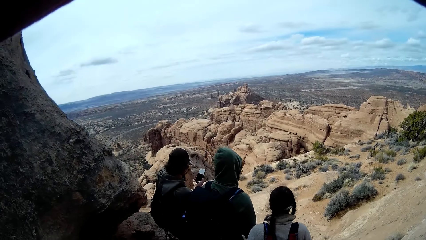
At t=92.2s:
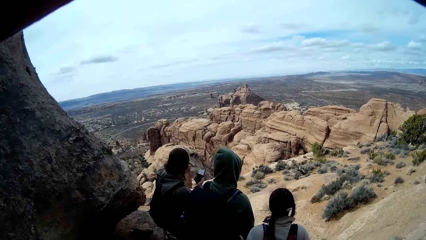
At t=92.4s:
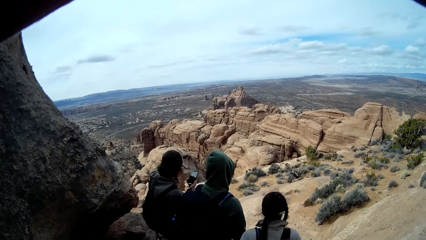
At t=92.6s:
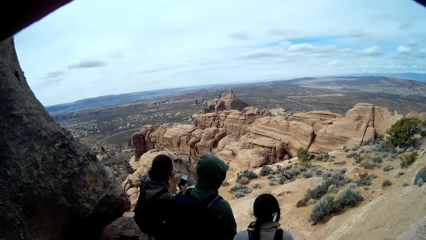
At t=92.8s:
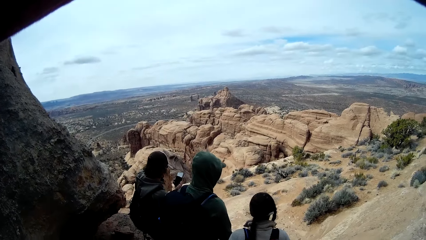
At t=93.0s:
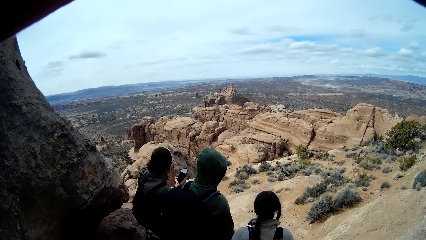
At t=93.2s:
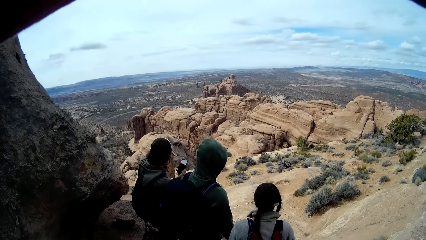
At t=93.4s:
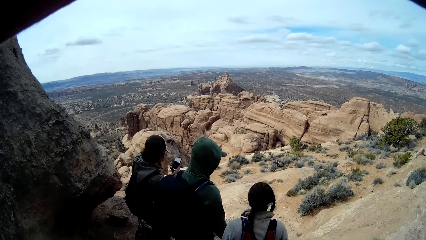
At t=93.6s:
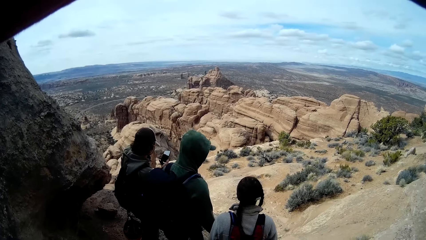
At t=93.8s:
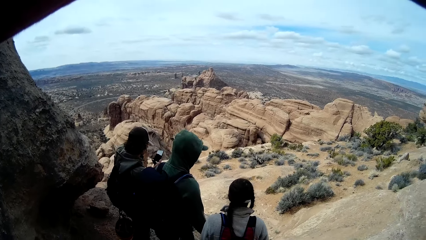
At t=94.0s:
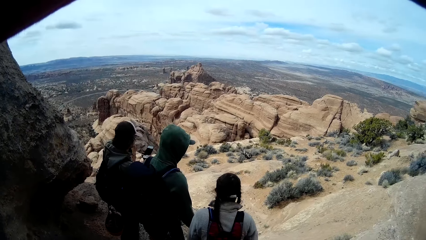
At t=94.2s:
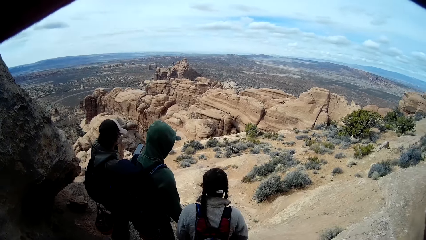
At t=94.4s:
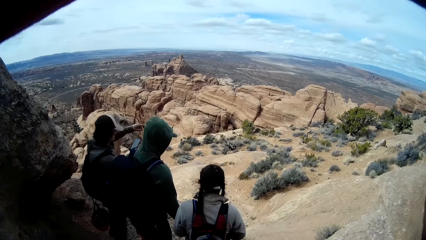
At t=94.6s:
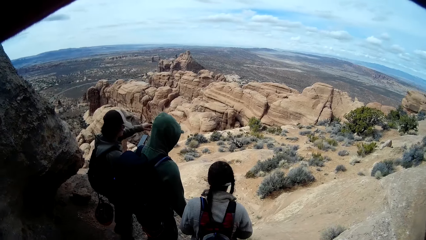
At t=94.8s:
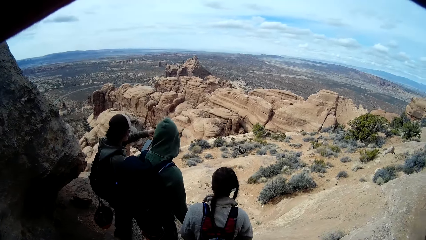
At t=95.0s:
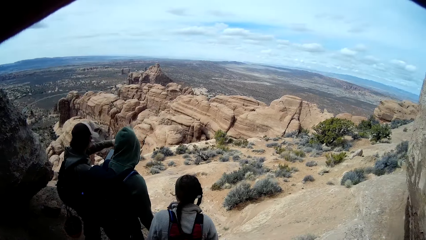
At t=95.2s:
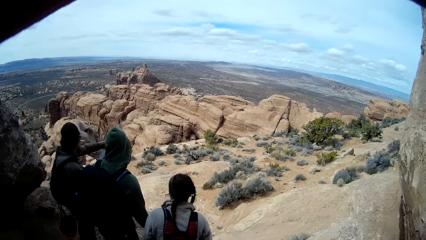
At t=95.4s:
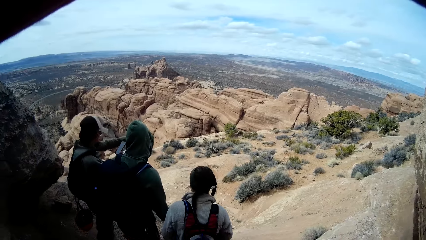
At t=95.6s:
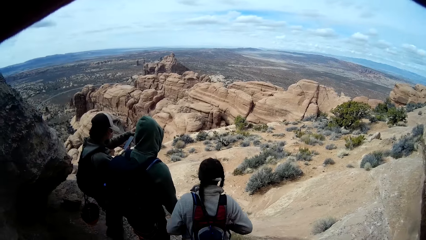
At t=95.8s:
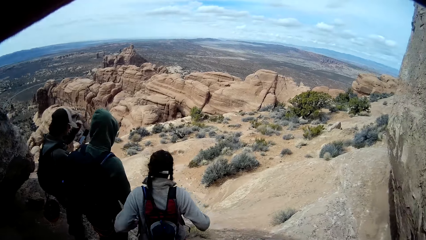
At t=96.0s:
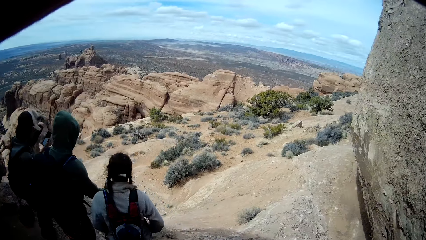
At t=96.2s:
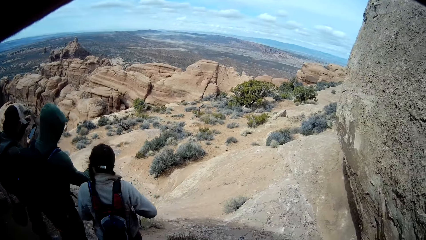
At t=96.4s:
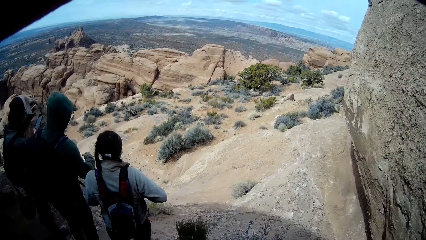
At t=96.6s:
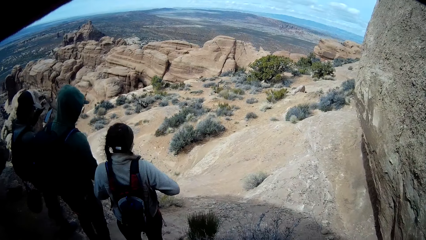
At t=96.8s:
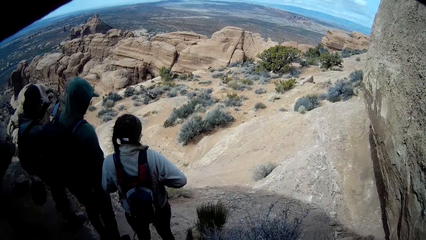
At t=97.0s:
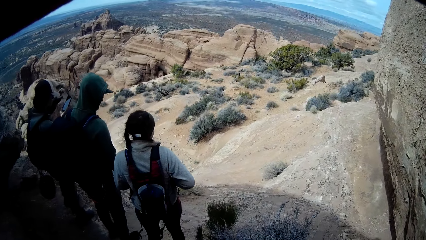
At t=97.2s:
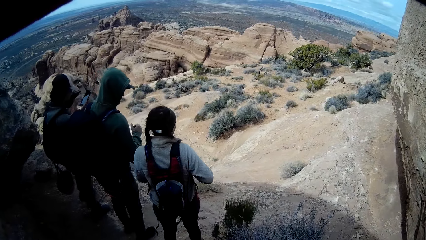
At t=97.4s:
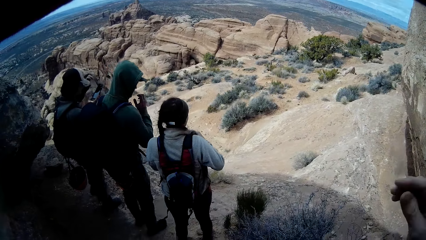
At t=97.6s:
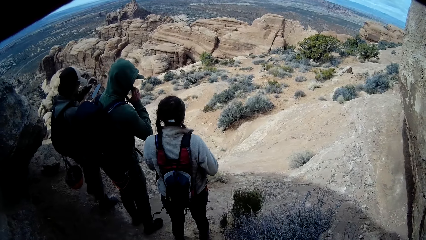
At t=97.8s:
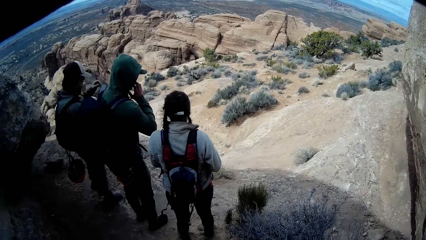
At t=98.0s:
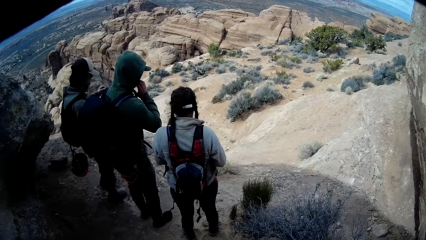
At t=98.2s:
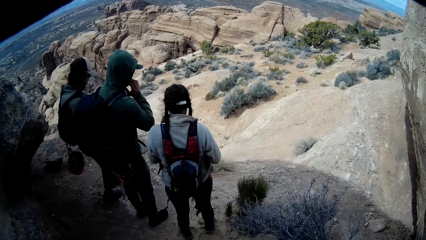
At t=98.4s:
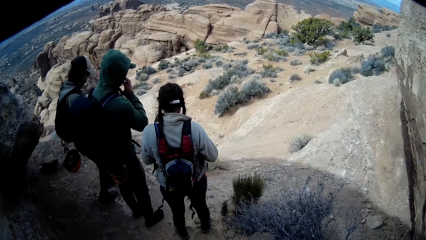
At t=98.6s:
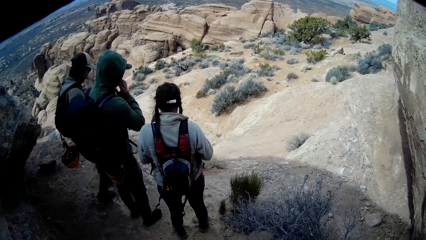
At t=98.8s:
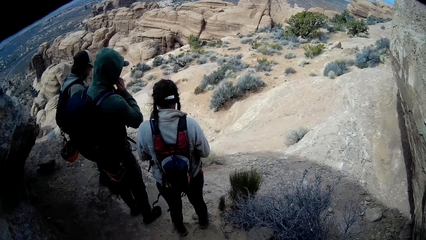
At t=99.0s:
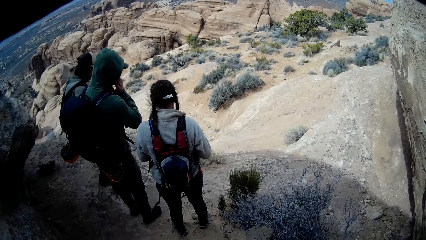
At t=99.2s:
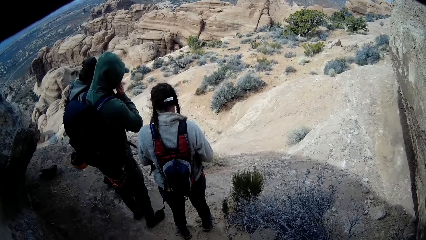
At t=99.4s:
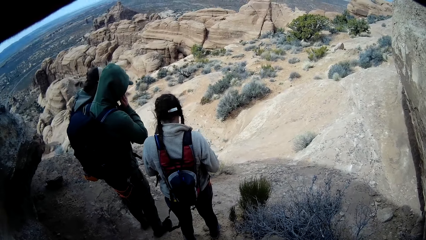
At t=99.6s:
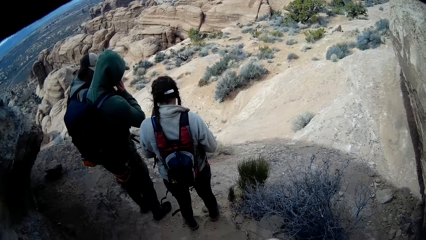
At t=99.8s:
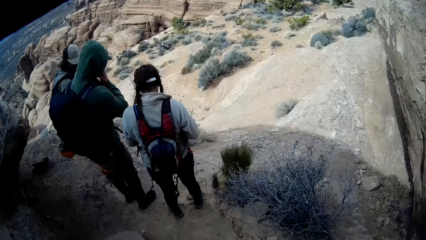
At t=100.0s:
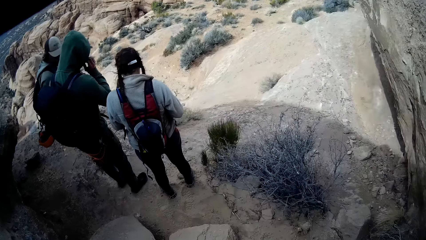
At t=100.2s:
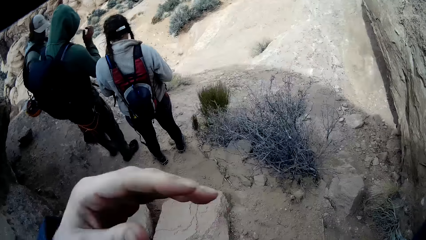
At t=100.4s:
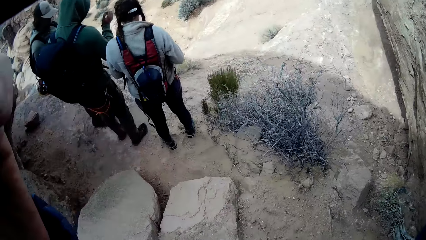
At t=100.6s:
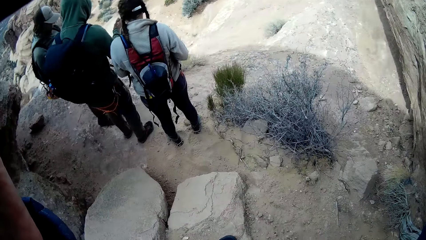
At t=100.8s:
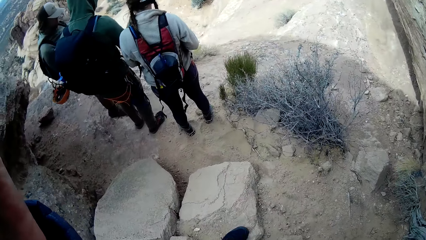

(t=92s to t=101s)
The camera wearer looks around the rocks. A man holds a phone with both hands. Another man lifts his hand, lowers his hand, holds his face and walks on the rock. The camera wearer lifts his hand.
